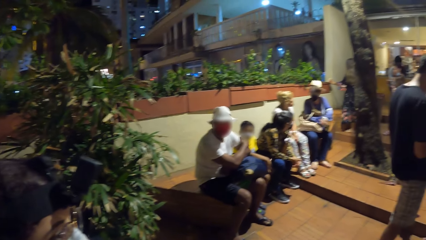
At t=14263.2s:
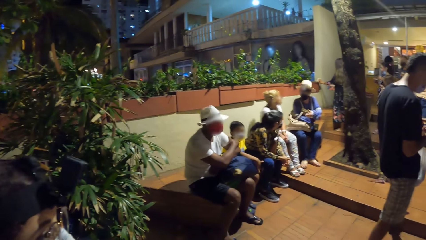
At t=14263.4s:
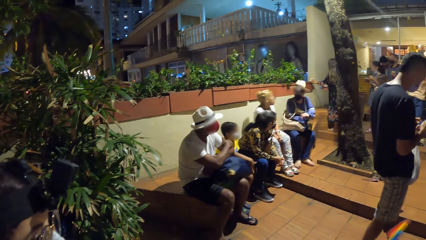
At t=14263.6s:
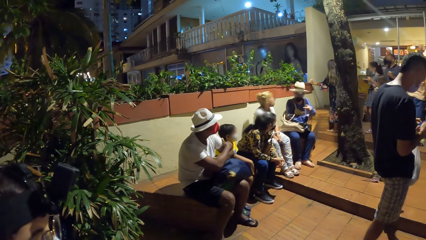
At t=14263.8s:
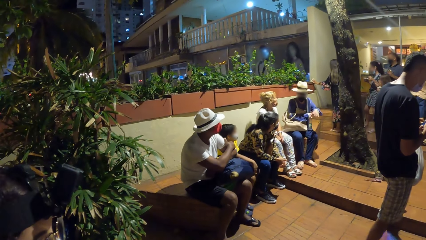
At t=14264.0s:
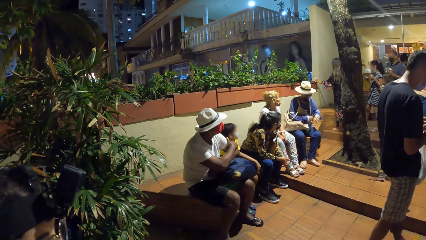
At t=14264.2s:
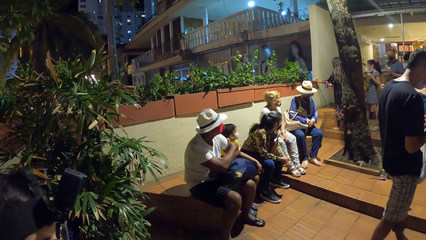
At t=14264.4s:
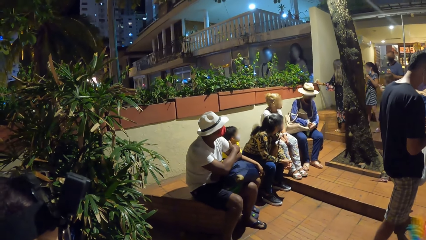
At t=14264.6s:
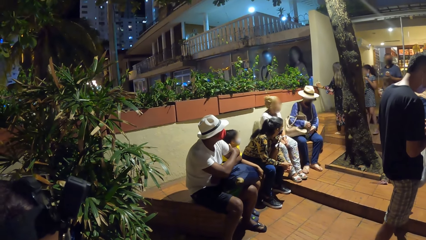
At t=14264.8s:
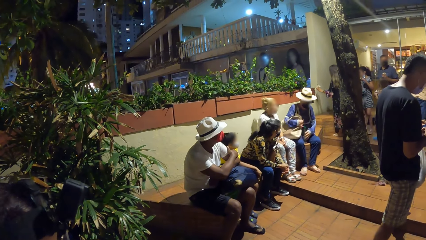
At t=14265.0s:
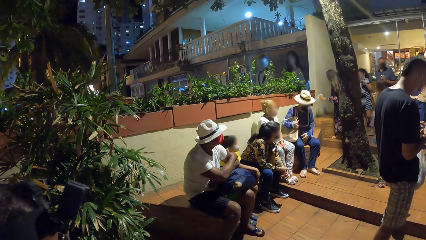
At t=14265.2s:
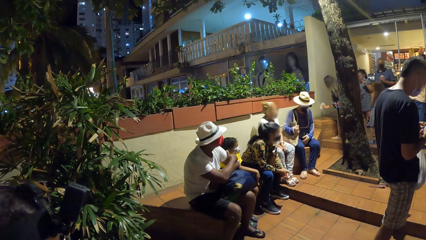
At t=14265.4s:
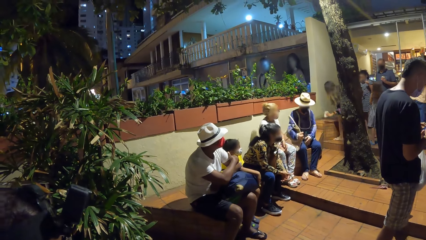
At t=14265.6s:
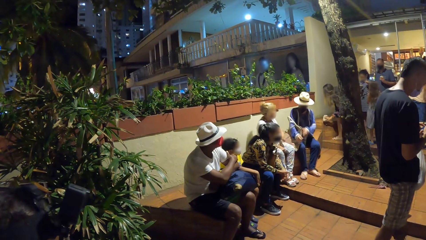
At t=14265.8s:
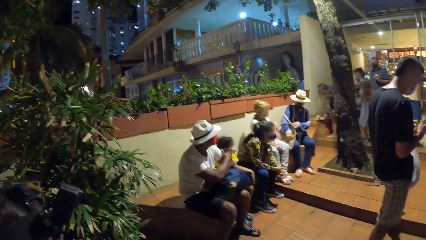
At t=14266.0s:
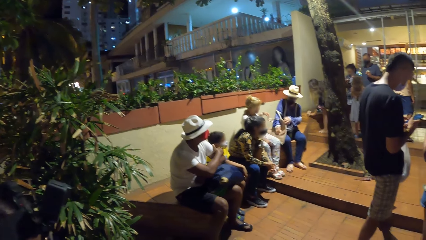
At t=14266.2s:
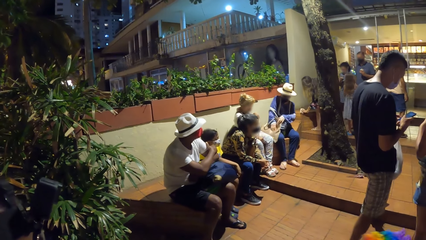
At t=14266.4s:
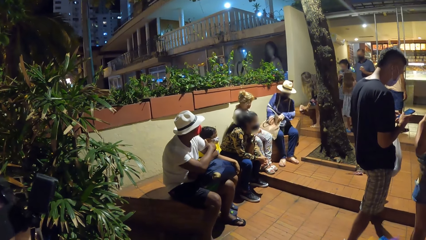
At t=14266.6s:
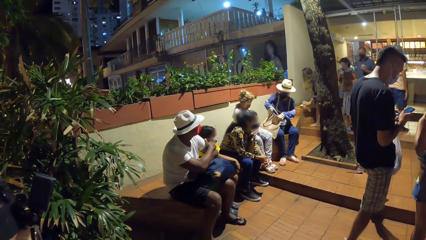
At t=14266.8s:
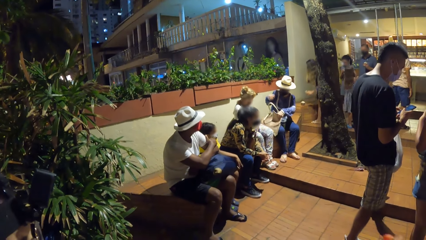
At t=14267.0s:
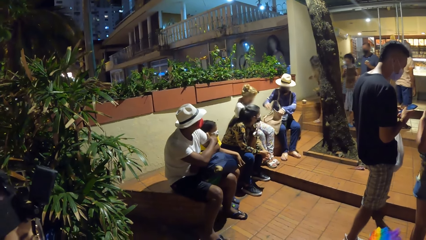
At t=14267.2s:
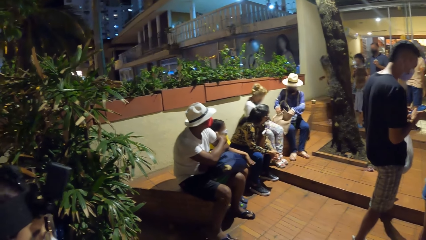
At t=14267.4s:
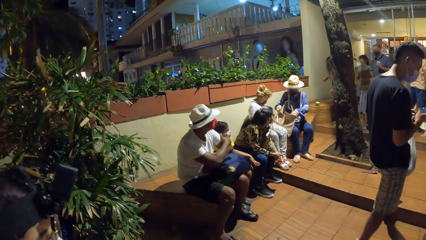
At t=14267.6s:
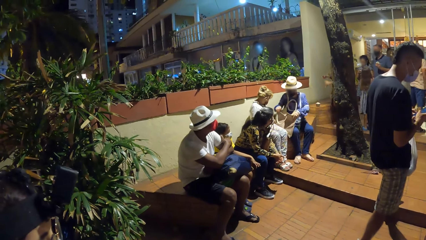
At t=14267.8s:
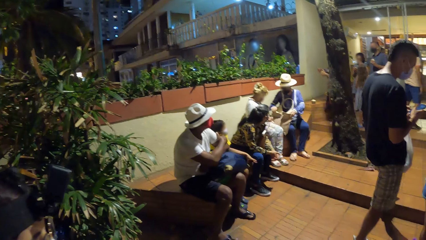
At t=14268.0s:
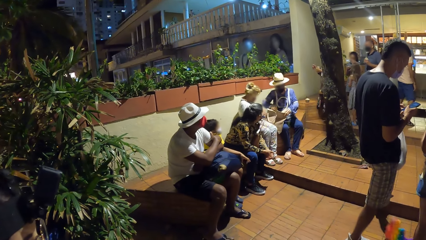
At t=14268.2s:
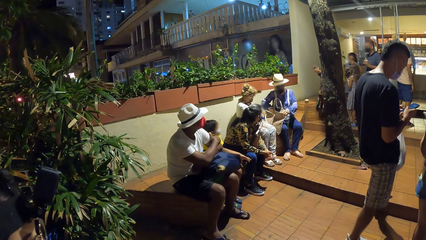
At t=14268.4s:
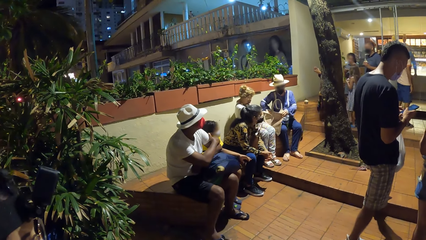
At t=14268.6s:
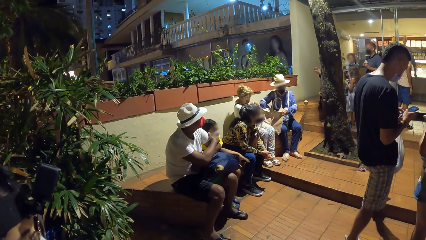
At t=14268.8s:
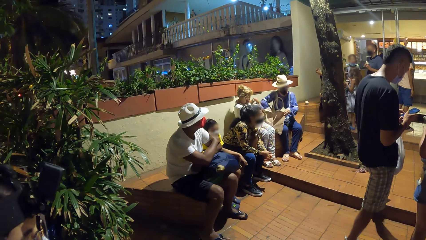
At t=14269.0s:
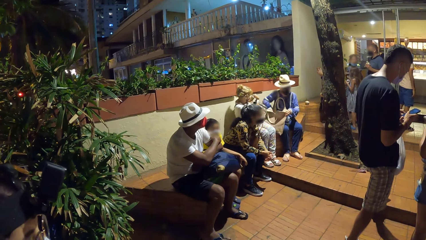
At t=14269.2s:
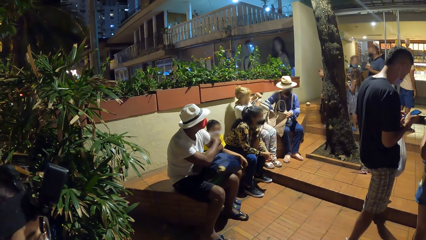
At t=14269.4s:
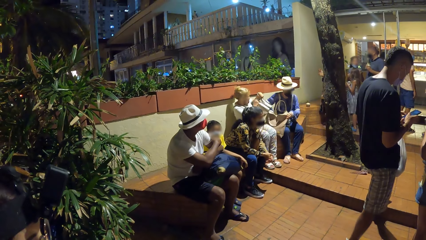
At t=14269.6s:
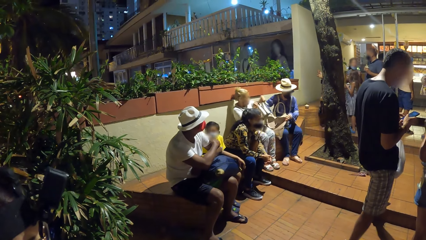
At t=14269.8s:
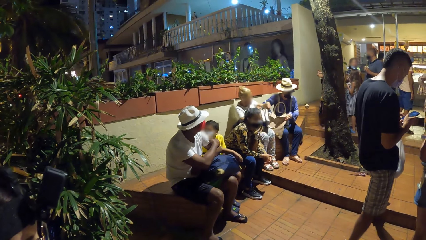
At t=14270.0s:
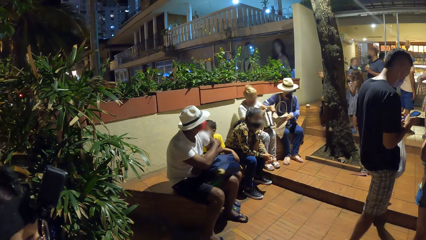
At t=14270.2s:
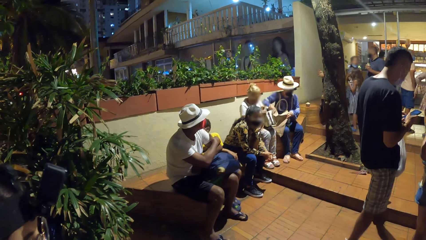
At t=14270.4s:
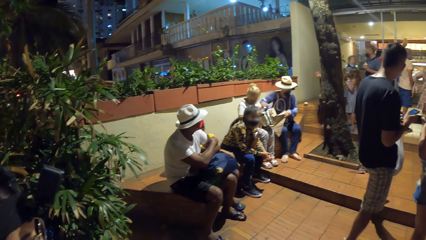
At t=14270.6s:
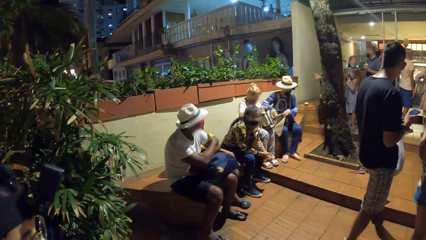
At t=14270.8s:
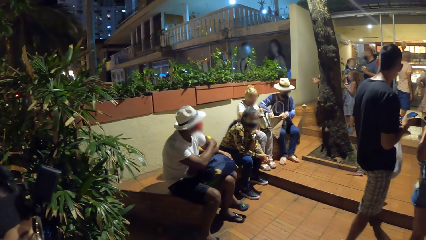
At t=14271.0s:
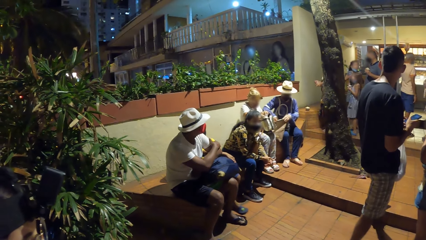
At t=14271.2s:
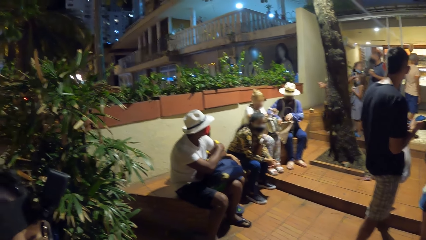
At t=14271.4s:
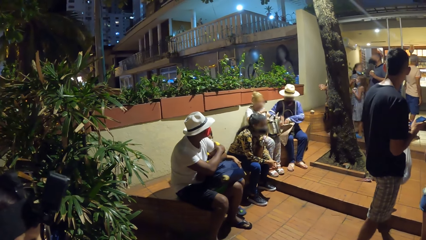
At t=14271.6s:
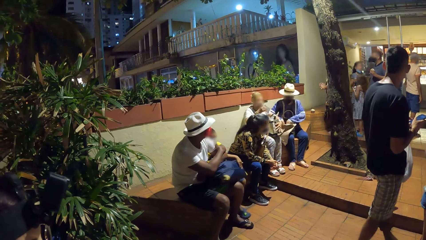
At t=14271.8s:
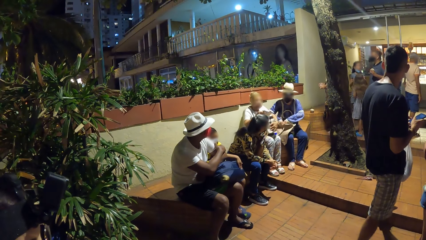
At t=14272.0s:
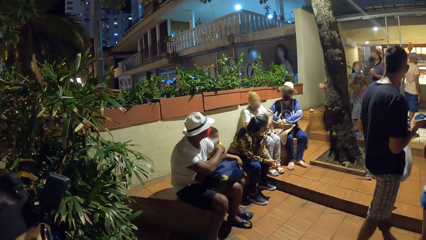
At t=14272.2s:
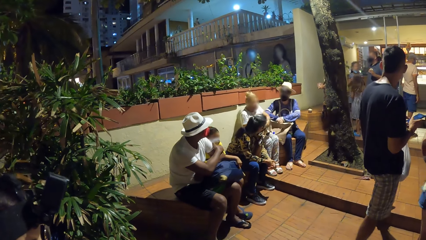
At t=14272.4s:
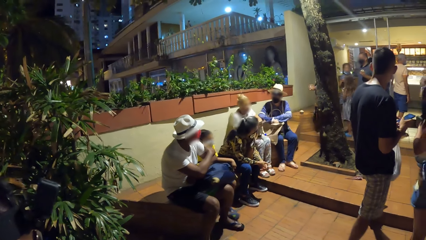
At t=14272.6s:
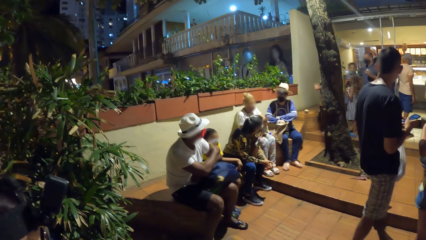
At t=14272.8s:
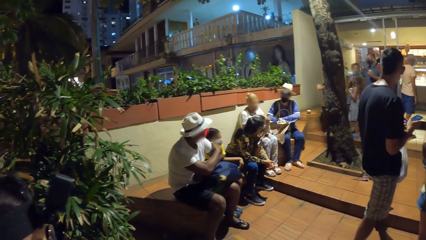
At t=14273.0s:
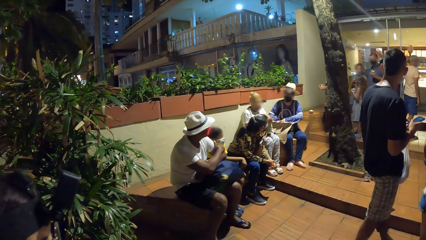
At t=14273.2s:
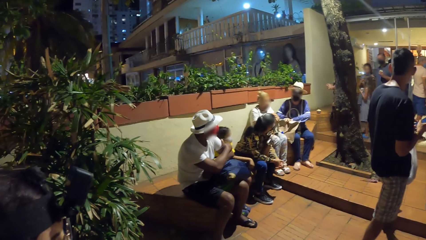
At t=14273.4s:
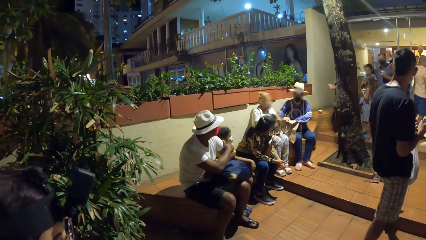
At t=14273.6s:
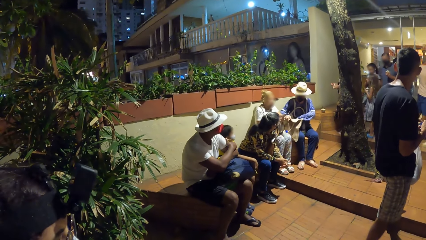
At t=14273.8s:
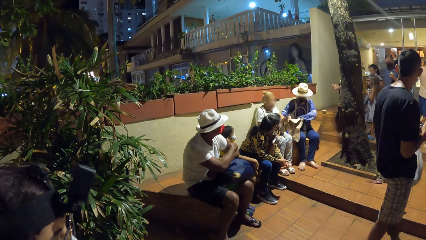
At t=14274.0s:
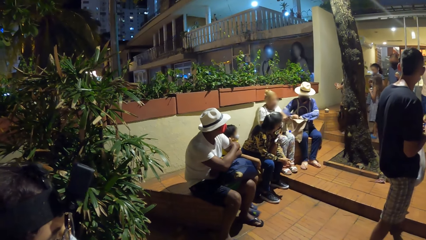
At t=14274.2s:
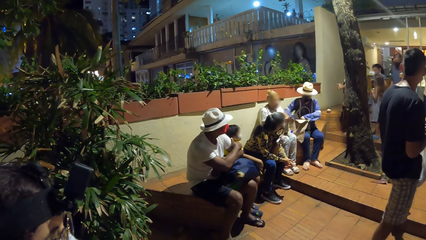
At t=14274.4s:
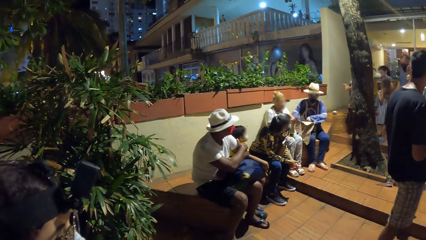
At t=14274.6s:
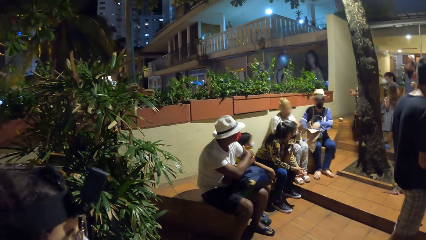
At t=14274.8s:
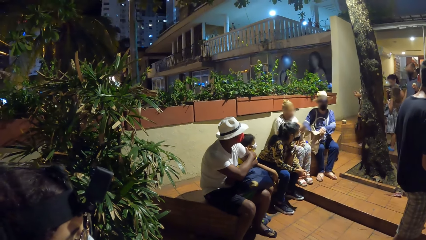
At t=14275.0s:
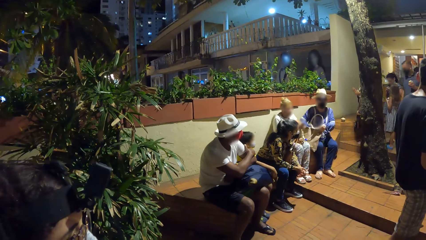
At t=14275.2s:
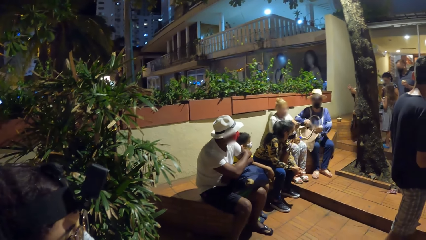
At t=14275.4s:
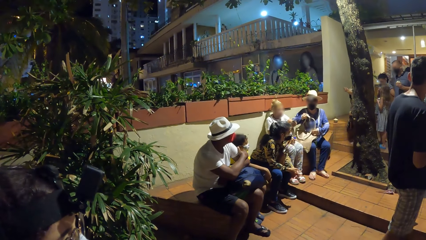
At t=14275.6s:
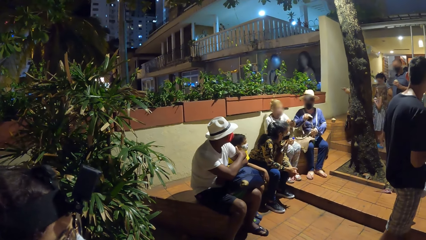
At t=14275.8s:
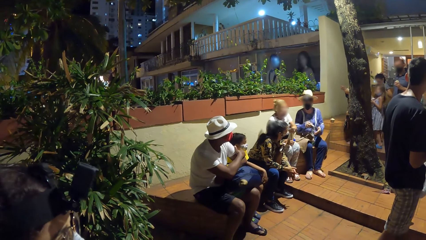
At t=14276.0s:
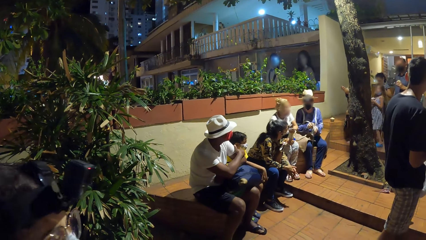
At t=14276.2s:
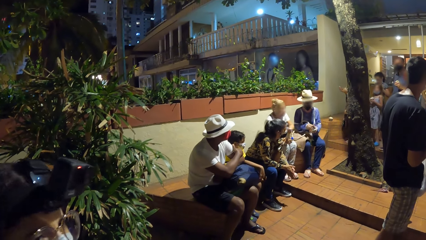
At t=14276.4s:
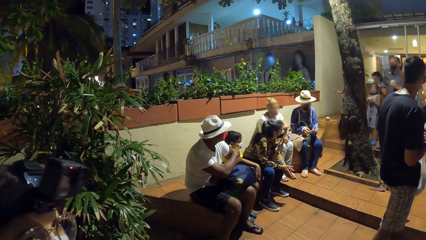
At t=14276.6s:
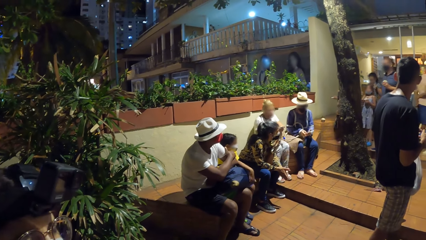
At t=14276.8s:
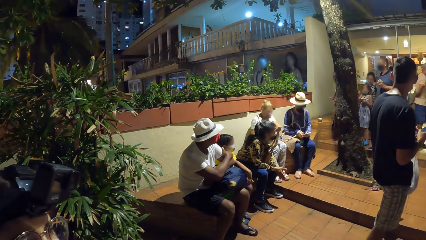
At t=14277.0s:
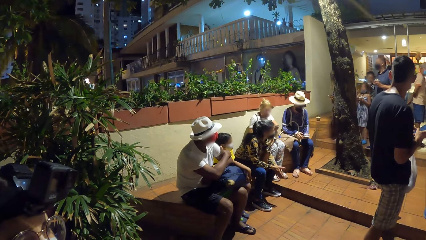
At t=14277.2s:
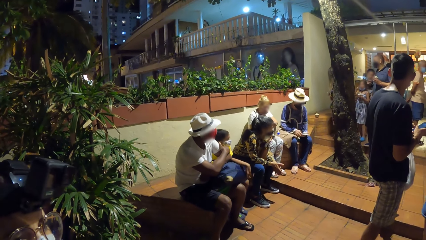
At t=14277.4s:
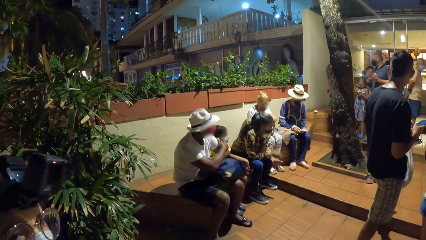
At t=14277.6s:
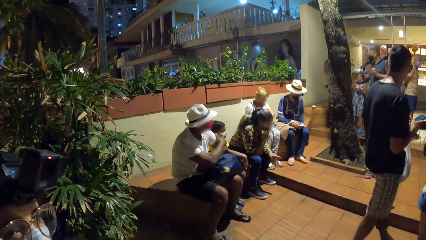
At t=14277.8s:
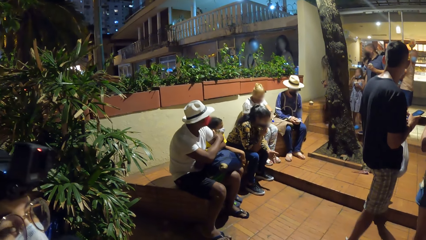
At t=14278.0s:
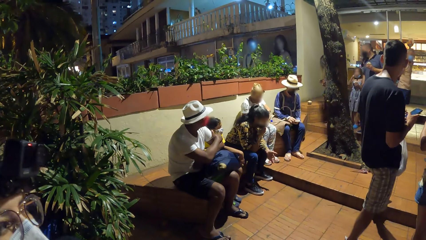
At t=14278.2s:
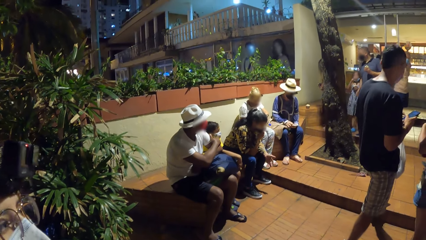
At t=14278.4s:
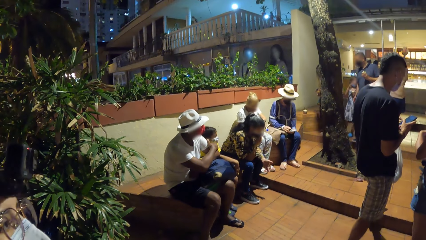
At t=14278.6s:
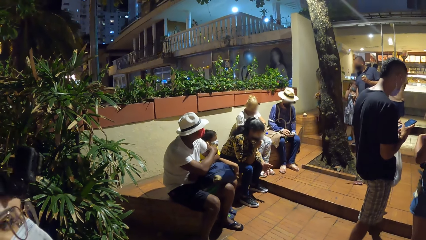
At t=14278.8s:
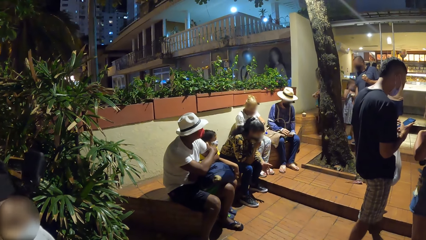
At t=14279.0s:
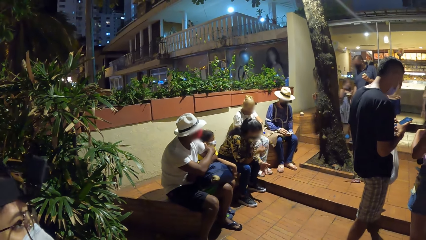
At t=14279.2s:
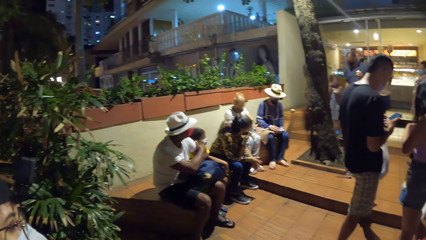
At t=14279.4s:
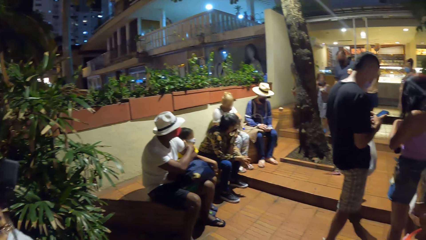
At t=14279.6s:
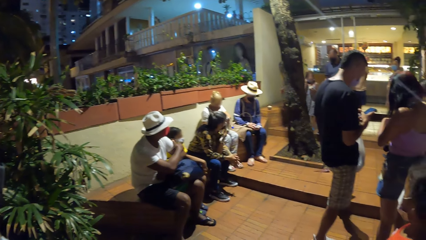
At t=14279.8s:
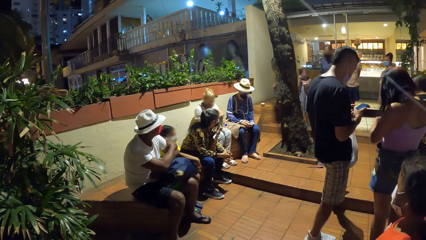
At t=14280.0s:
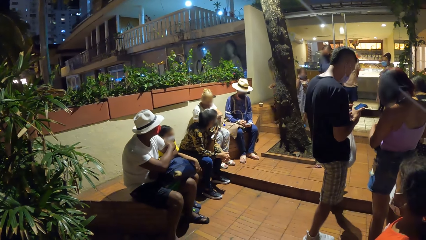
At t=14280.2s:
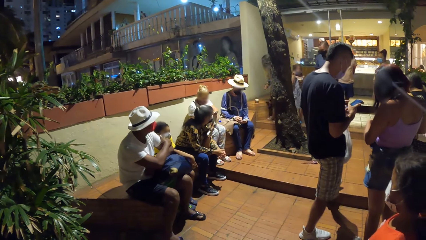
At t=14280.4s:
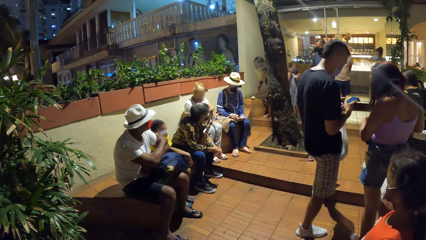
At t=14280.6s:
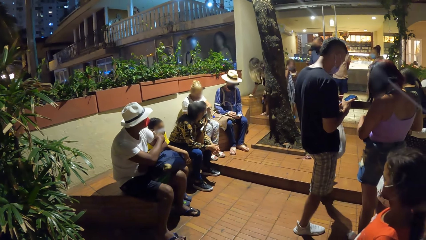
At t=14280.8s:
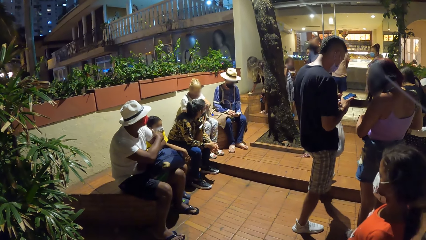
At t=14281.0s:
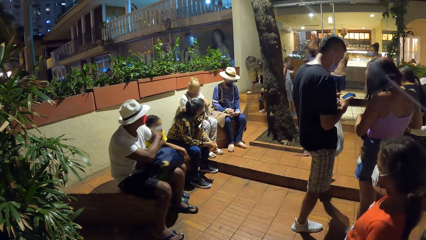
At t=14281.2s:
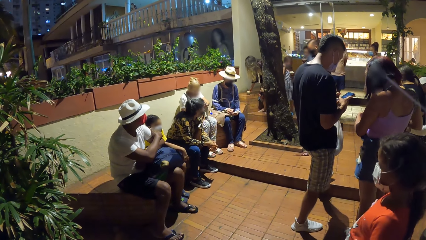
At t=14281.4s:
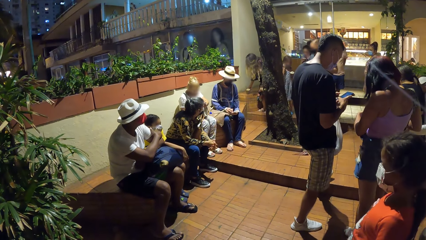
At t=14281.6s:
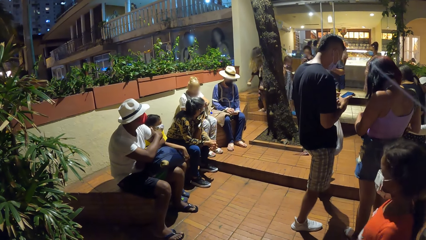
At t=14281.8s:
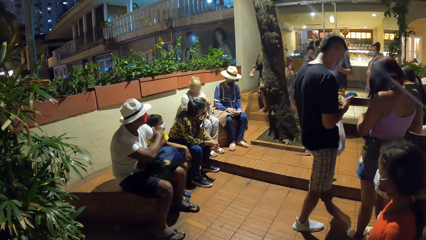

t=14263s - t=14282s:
The girl holds a beige bag with both hands. The girl puts her right hand into the beige bag. Another girl carries a white bag from the bench with both hands. The other girl places the white bag on her thighs with both hands. The first girl puts her left hand into the beige bag. The other girl picks up a phone from the white bag with her right hand. The other girl pushes the white bag with her left hand, holds the phone with both hands, turns the phone with both hands and operates the phone with both hands. The first girl picks up a phone from the beige bag with her right hand. The first girl holds the phone with both hands and operates the phone with her right hand.
